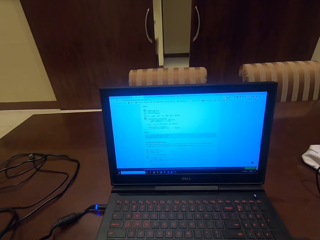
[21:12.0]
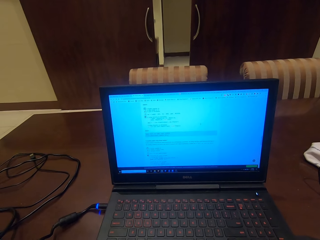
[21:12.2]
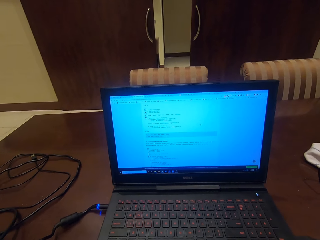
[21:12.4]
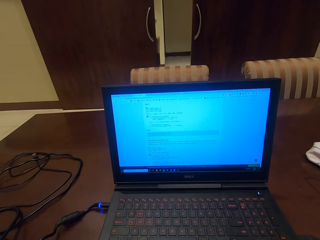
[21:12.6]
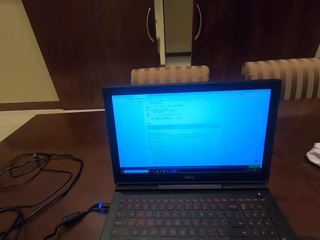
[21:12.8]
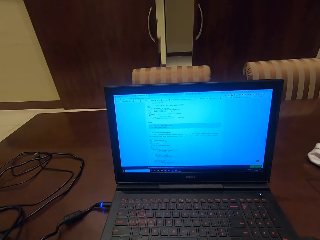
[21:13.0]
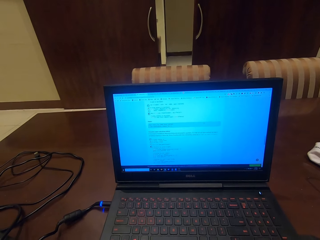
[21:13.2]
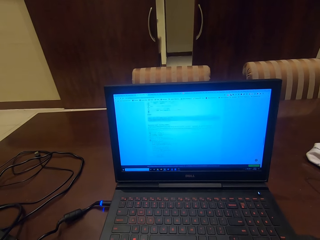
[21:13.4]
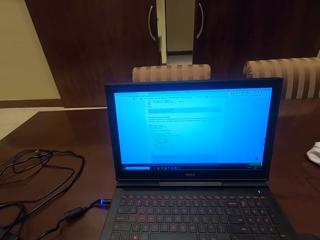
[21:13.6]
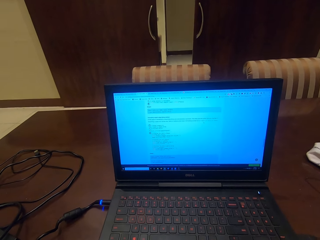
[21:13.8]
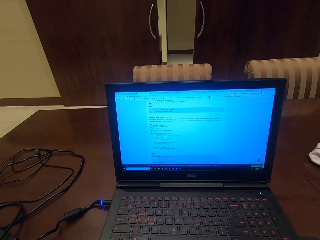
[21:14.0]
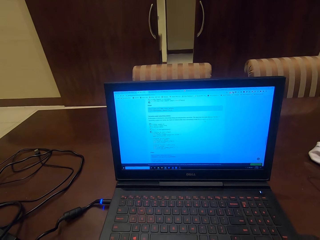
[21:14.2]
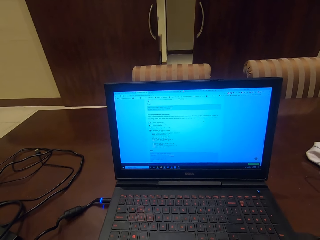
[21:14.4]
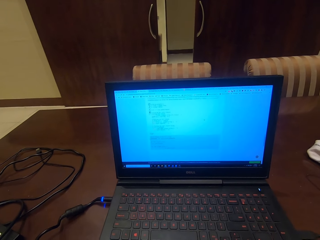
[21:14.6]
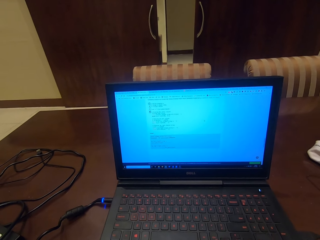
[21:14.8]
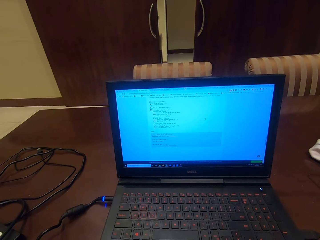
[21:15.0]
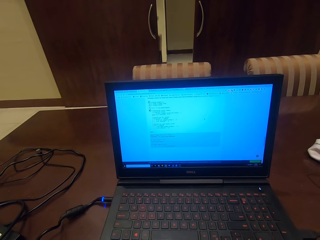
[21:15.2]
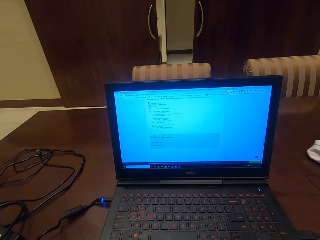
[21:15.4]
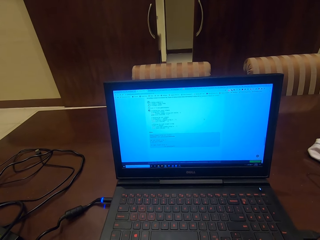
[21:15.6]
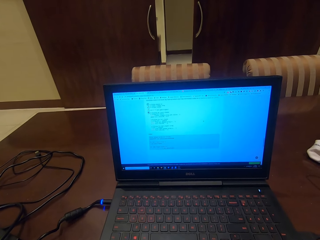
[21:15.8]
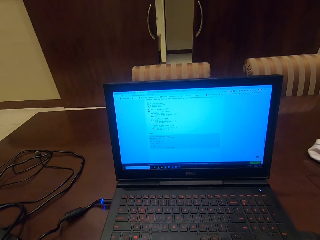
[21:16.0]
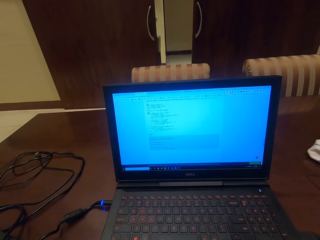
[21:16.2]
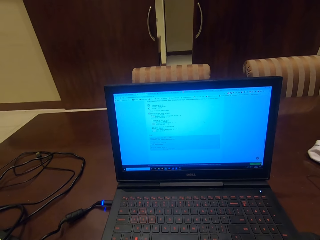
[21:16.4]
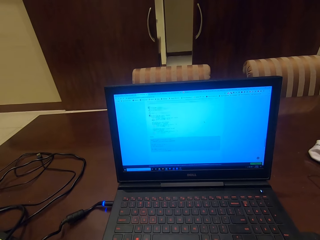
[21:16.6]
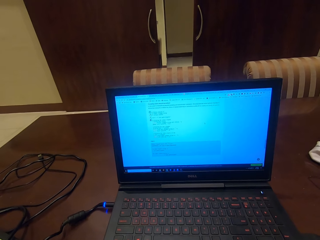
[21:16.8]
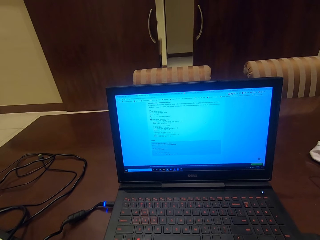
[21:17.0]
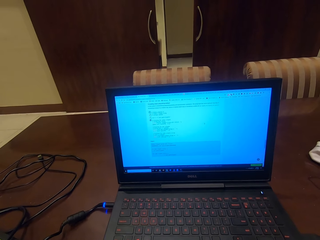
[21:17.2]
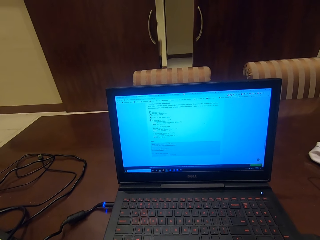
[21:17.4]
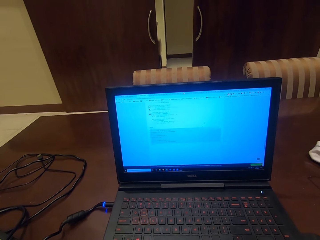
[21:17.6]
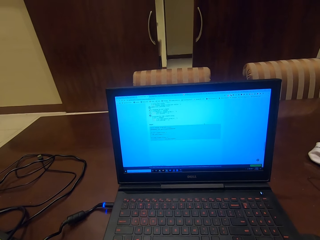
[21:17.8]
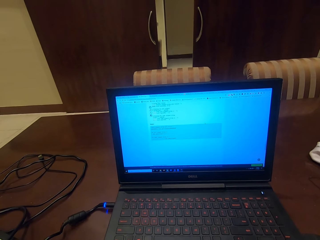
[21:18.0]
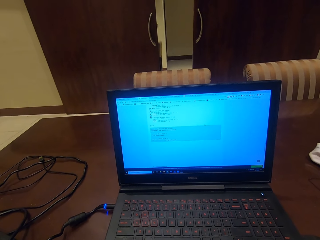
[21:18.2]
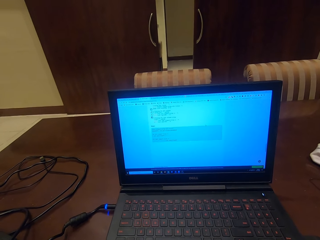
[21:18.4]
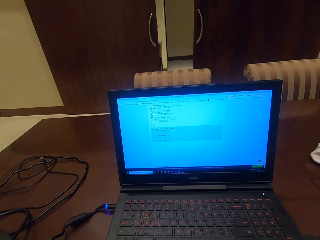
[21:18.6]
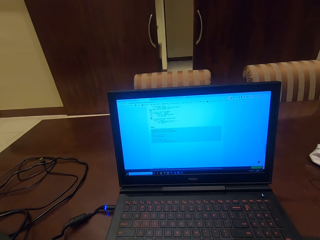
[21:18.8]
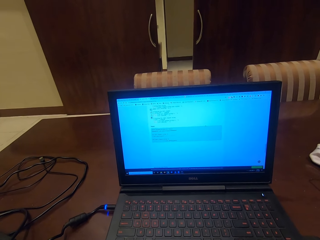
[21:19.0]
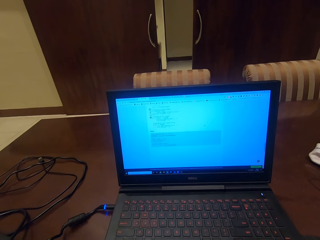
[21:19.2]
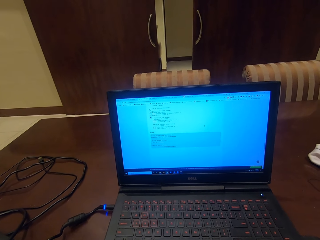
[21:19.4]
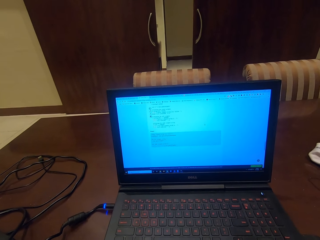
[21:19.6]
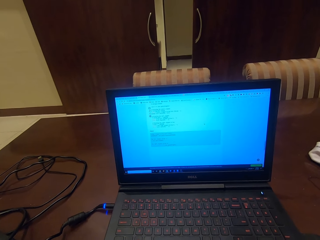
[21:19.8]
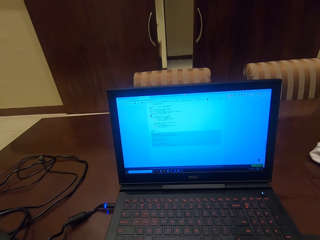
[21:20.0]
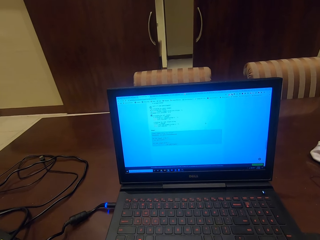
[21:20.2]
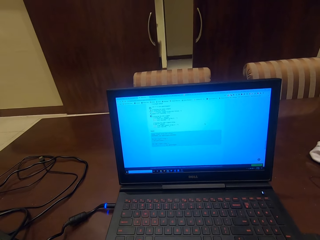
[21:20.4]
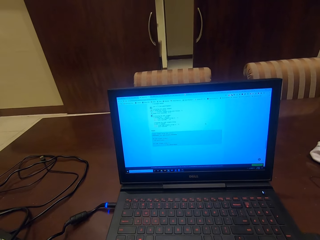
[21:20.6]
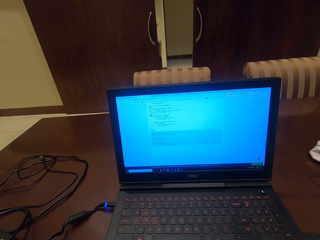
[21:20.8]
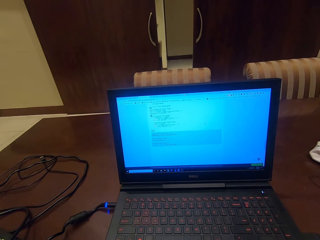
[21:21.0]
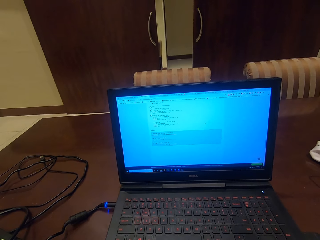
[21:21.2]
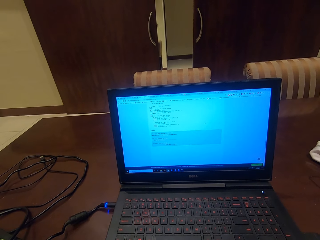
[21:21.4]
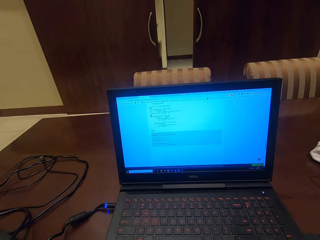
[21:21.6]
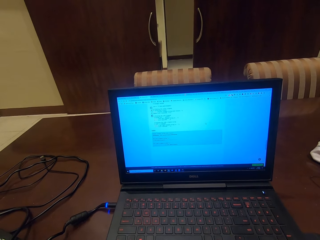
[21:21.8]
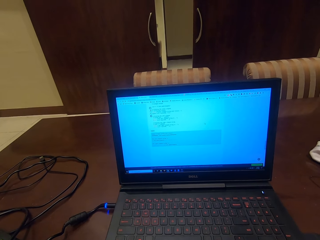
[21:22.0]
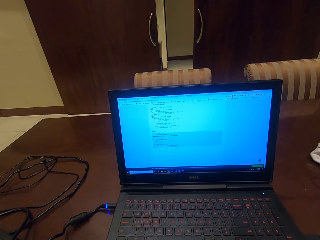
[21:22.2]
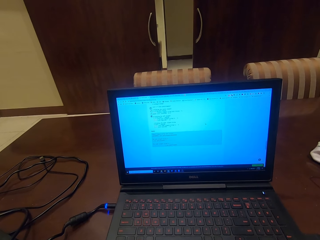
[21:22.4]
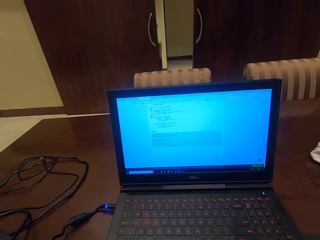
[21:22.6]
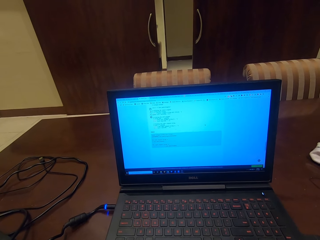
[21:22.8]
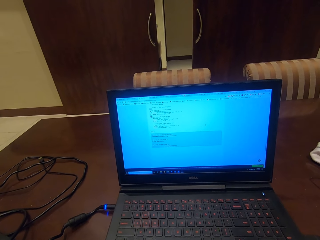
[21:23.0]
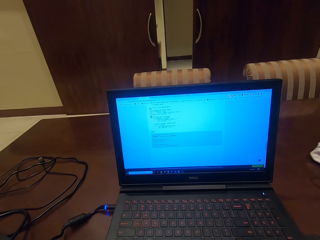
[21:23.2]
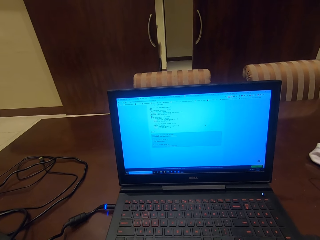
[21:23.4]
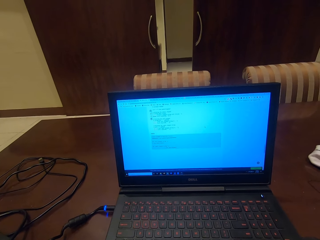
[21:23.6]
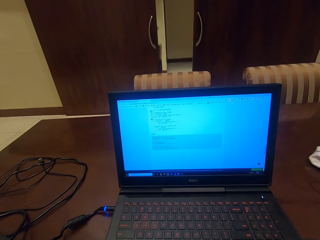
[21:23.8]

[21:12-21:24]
The camera wearer clears his throat. He goes through his laptop. He coughs. He operates the laptop. He looks at the screen.

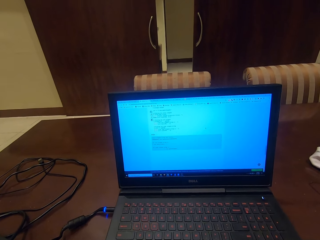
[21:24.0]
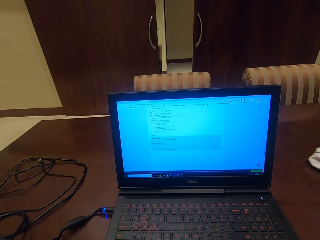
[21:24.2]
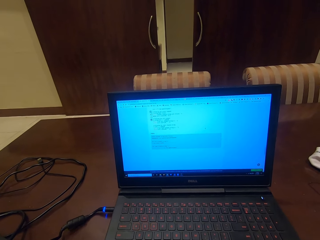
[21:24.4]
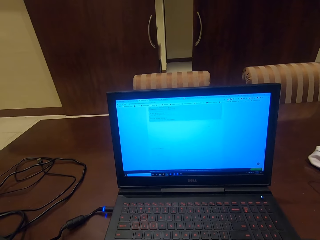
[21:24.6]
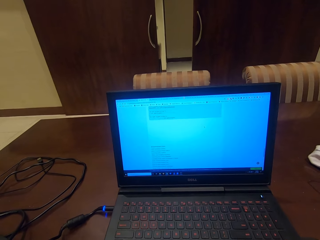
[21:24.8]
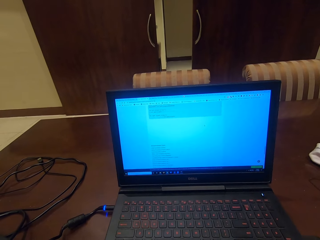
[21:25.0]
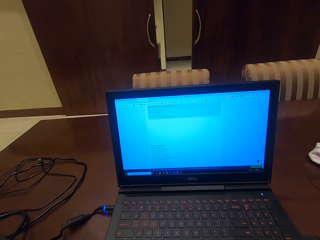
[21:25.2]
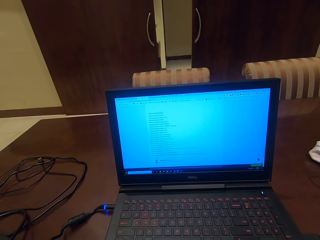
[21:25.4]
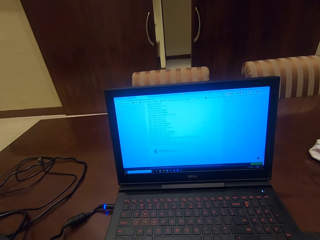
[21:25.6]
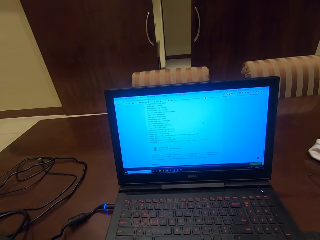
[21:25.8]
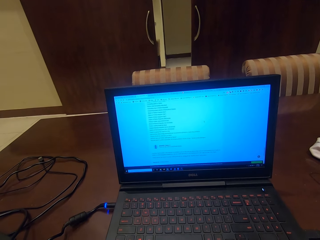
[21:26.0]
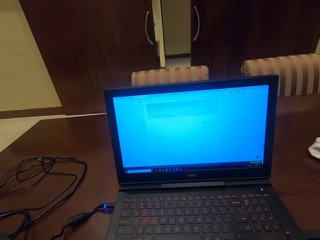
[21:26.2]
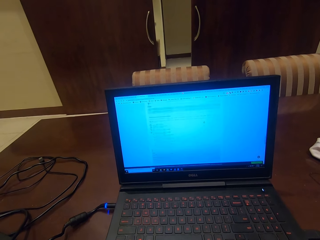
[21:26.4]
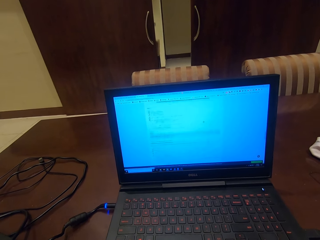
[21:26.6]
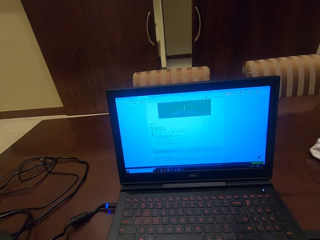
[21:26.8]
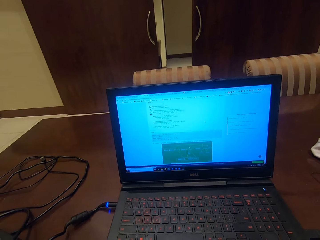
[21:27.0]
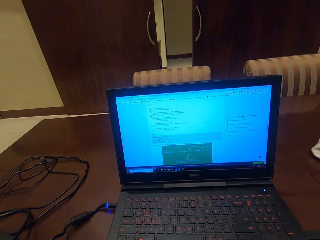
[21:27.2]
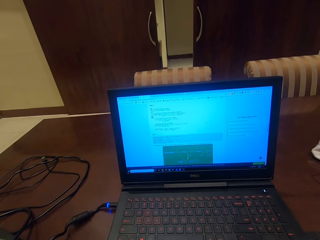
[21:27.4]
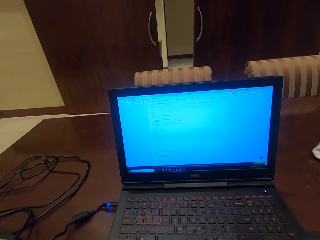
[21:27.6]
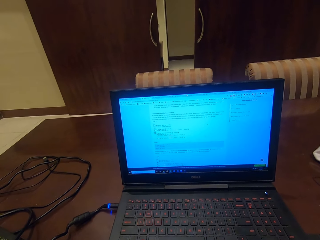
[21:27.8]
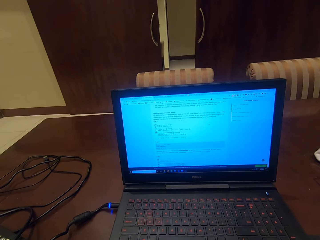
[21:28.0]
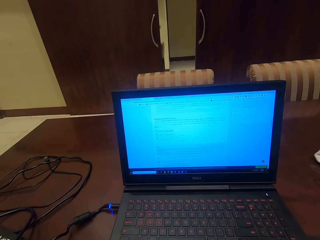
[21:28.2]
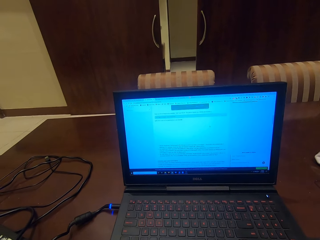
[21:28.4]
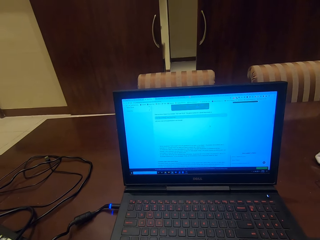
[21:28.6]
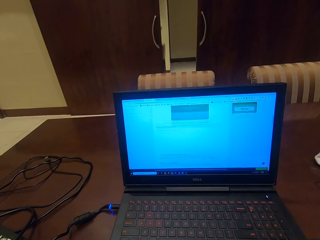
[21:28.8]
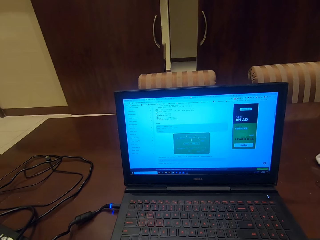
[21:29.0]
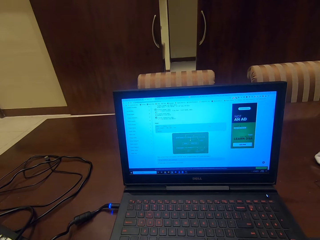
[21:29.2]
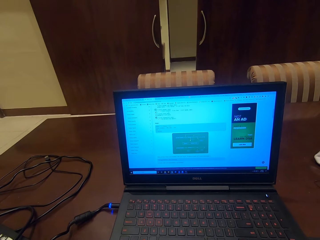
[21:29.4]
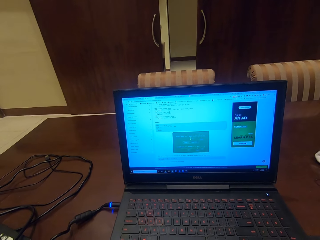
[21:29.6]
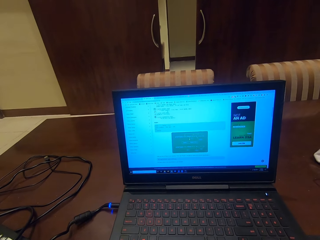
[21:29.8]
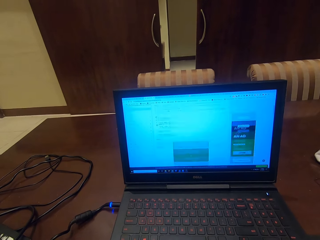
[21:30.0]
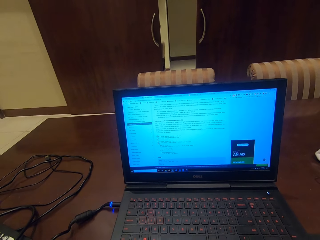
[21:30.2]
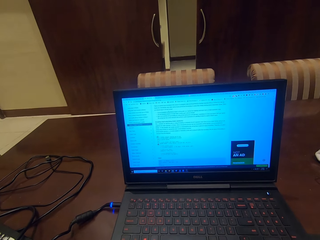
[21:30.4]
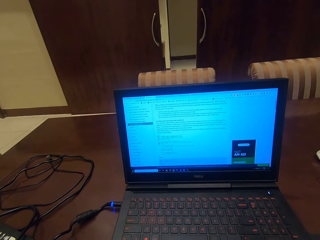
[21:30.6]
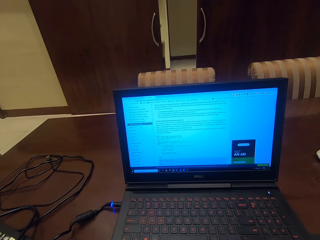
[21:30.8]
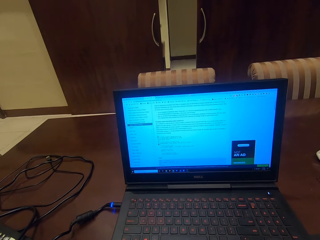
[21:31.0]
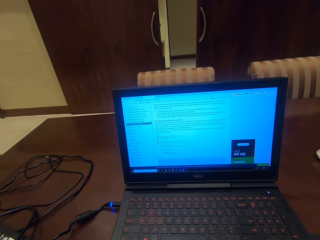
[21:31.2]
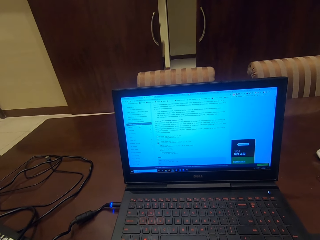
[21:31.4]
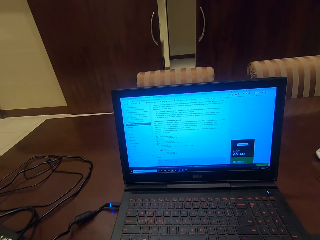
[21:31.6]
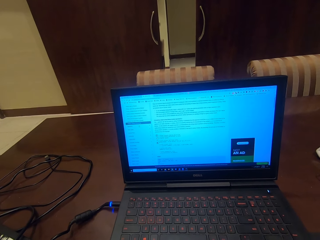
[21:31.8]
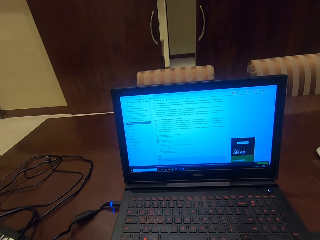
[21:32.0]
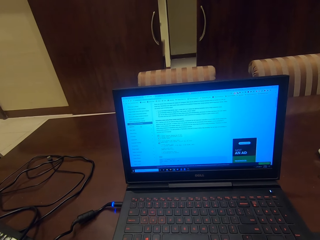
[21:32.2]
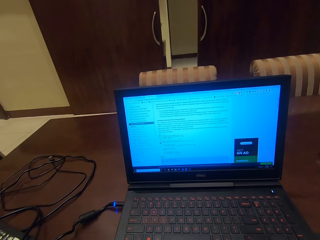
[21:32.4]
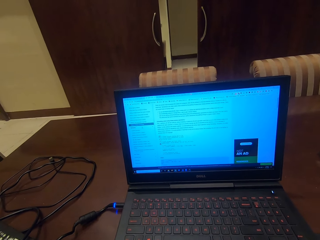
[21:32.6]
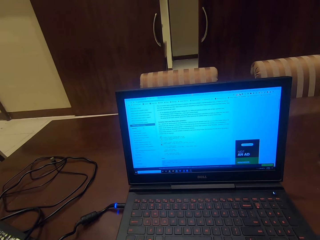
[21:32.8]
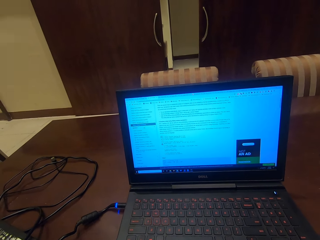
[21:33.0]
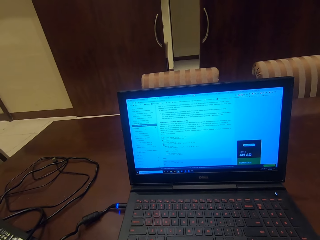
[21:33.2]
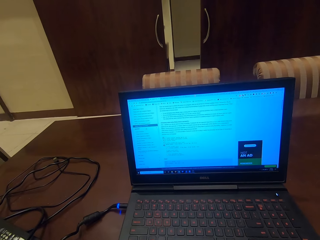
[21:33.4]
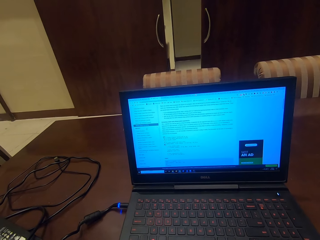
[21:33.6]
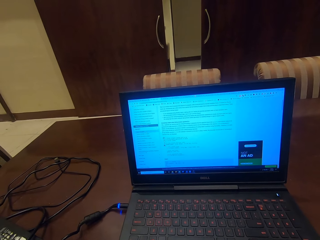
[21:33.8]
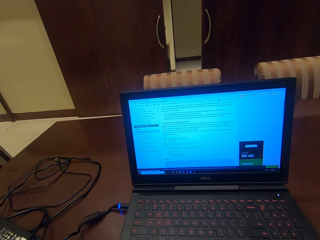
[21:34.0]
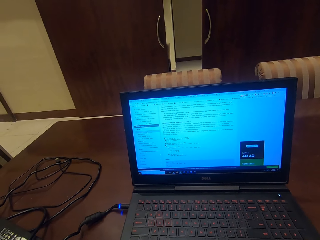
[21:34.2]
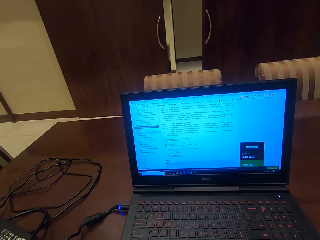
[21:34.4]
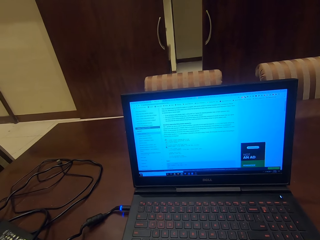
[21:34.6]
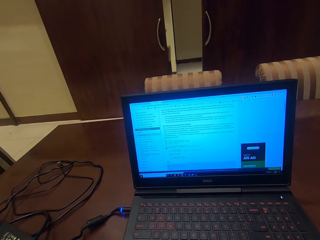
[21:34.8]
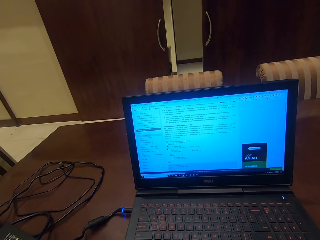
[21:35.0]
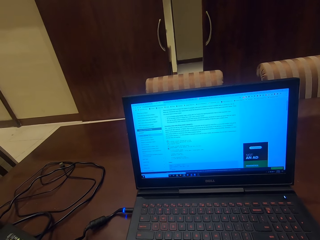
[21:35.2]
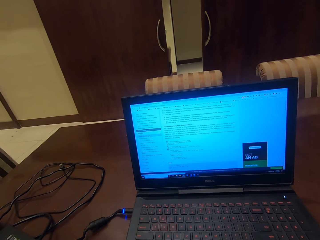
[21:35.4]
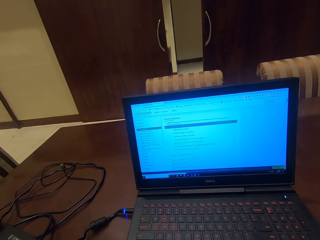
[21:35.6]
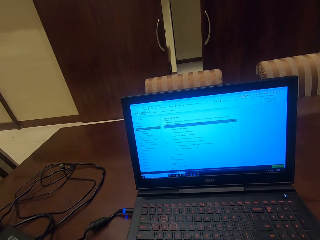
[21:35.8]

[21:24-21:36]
The camera wearer operates the laptop. They hum. They operate the laptop. They look at the screen.
